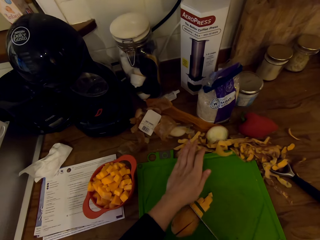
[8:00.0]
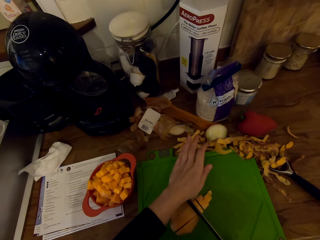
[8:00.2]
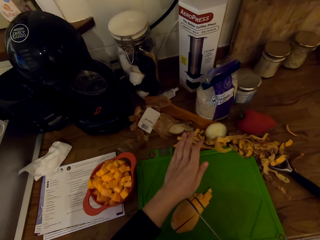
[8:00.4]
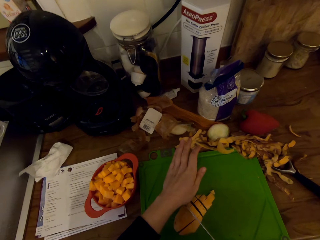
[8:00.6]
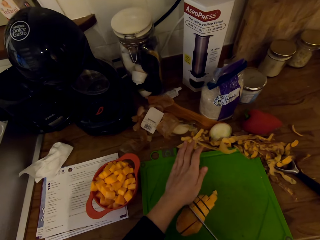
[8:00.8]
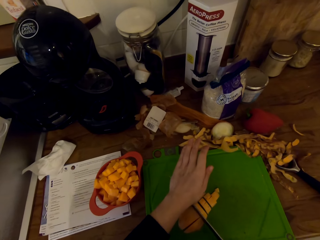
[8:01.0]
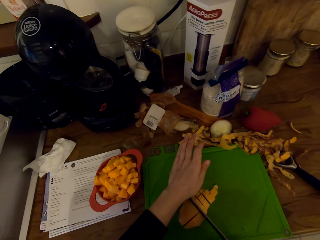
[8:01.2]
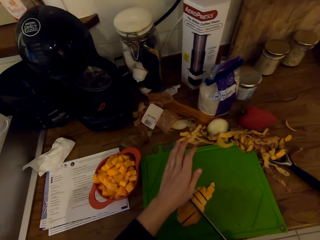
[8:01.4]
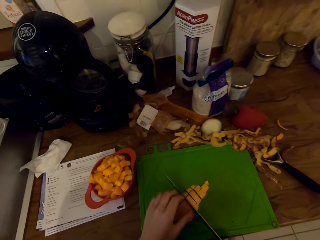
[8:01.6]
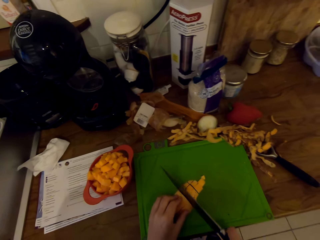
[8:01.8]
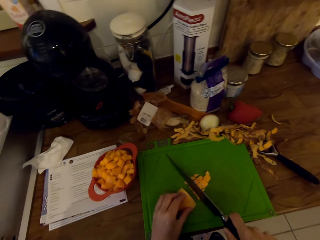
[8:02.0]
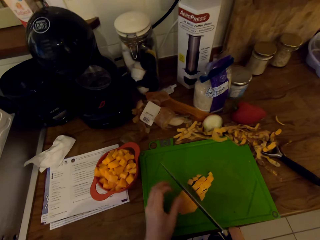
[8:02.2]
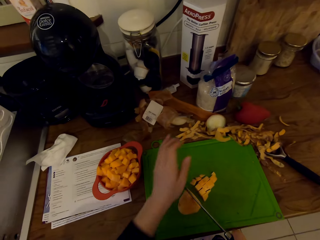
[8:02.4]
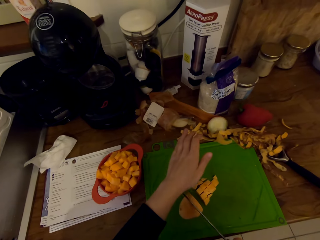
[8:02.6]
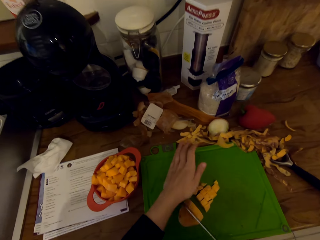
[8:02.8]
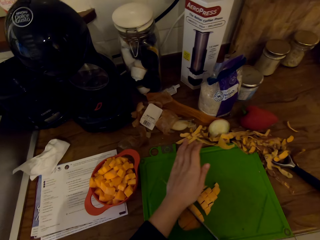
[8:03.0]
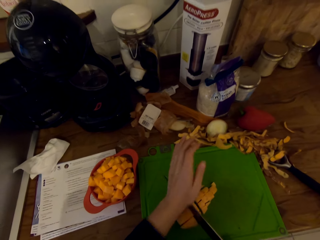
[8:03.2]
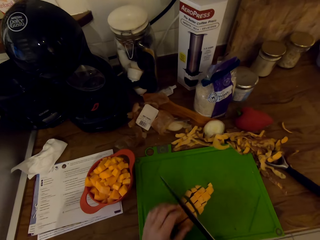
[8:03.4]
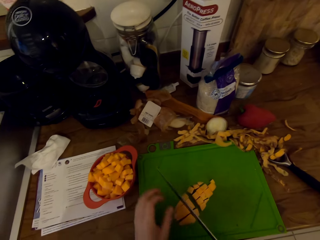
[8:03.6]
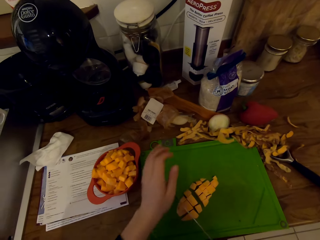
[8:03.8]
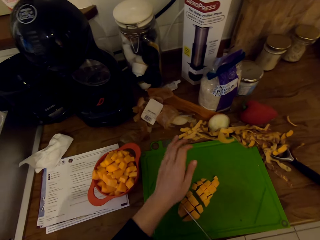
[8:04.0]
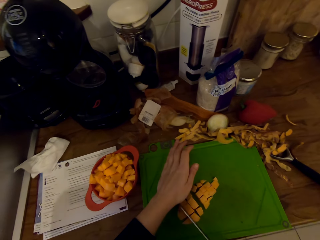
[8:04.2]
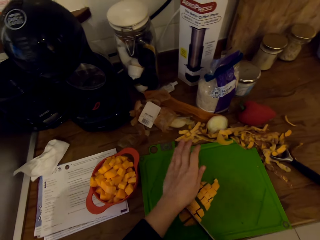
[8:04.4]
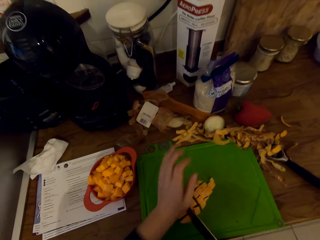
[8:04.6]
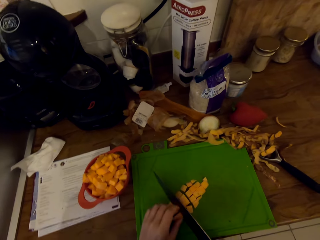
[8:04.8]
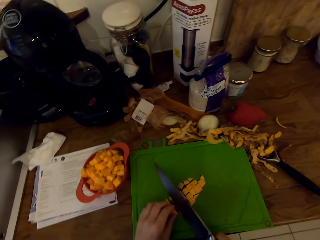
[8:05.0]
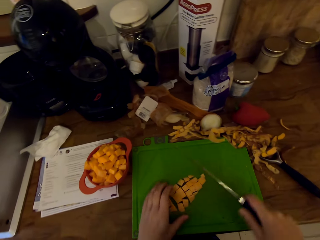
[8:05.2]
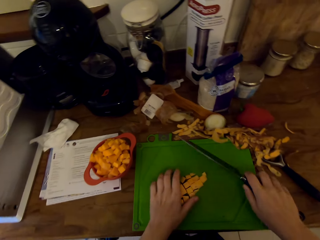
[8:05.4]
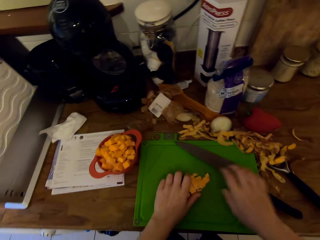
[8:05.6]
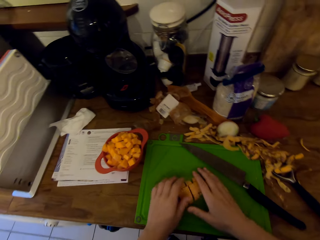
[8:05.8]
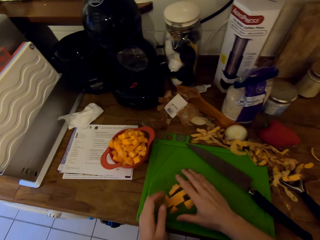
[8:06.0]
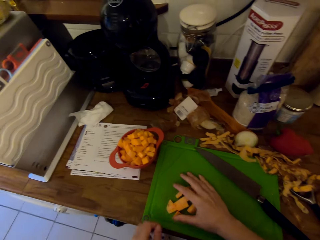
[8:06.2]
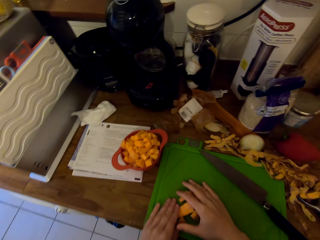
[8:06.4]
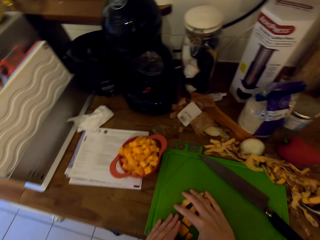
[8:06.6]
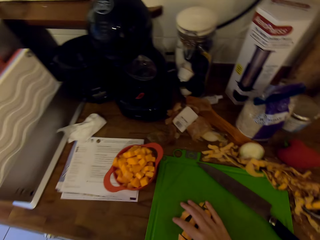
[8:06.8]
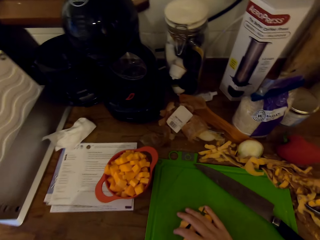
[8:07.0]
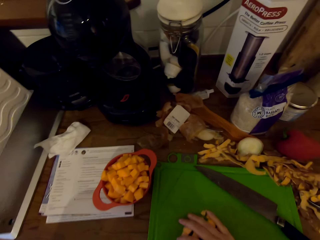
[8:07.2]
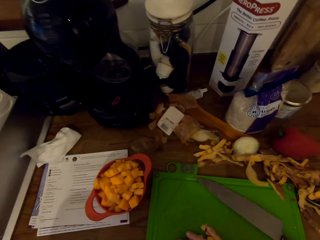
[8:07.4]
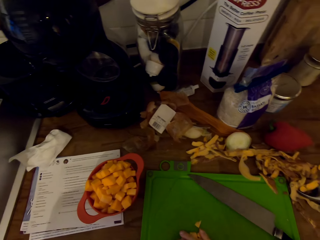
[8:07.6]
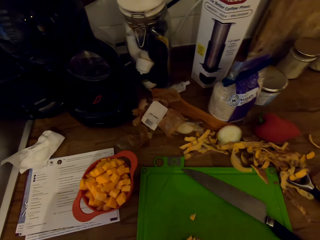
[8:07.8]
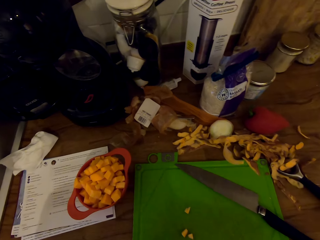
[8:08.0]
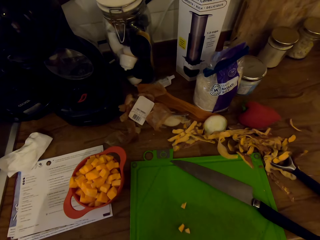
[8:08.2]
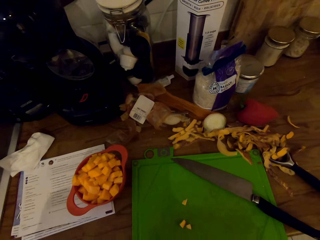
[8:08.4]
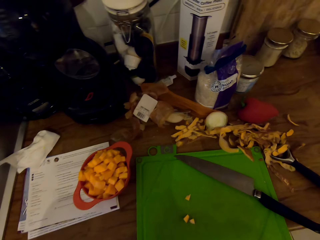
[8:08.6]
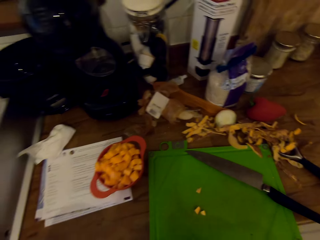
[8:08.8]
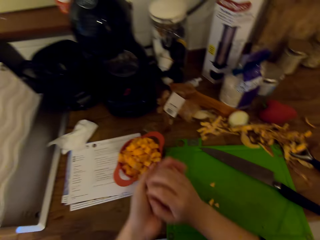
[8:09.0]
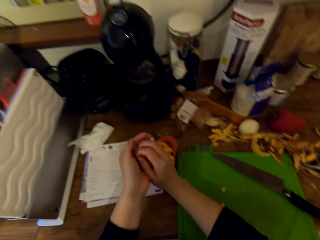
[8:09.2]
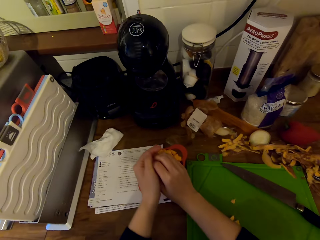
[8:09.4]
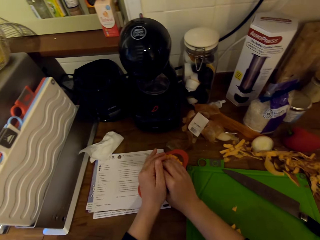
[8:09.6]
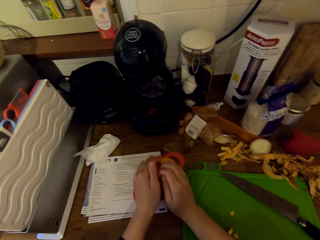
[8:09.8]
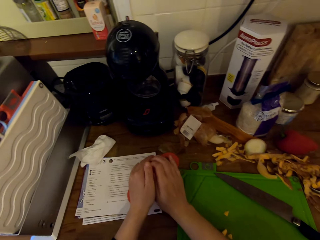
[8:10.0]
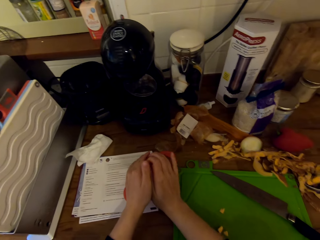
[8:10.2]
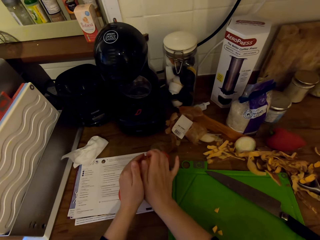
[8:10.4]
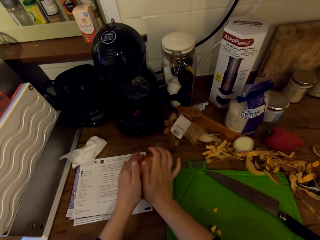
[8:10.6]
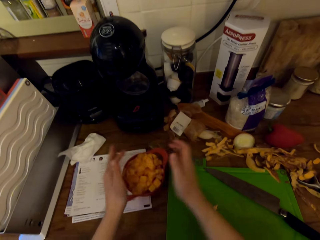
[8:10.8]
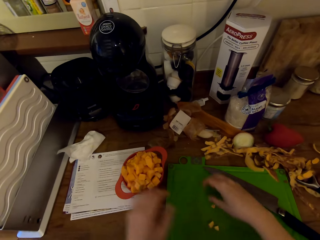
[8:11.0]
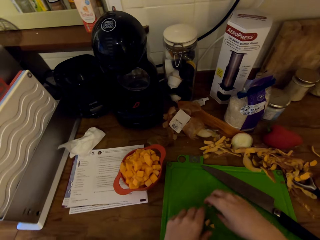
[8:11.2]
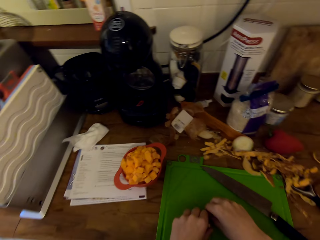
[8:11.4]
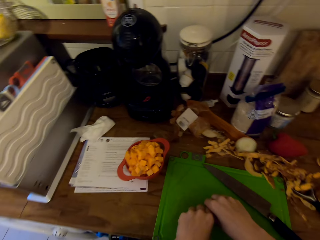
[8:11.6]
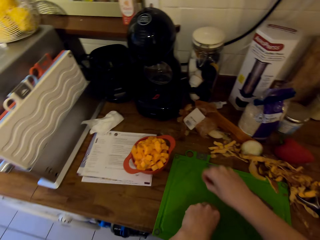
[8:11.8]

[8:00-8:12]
The camera wearer places the knife on the chopping board. They pick up sweet potato from the chopping board. They move the pieces to the measuring cup. They place the sweet potato in the bowl.

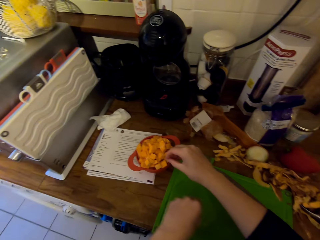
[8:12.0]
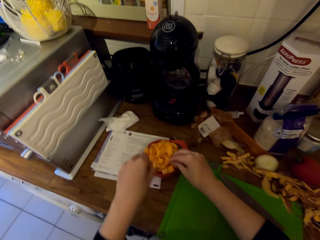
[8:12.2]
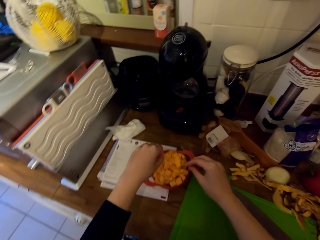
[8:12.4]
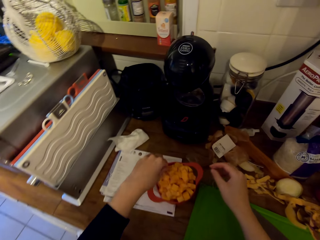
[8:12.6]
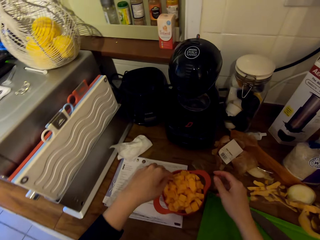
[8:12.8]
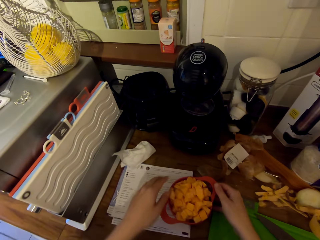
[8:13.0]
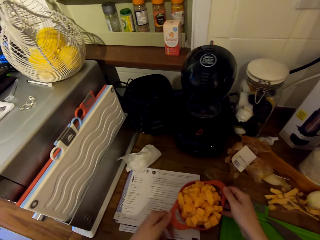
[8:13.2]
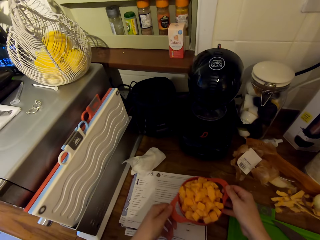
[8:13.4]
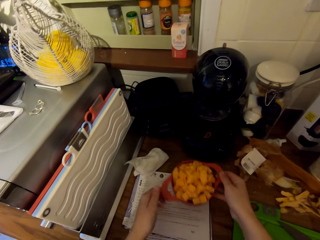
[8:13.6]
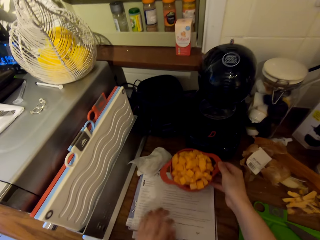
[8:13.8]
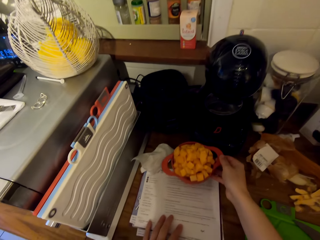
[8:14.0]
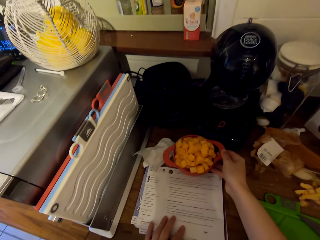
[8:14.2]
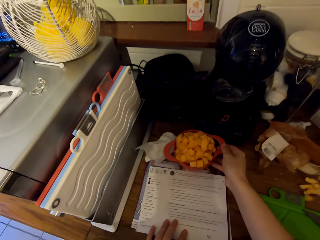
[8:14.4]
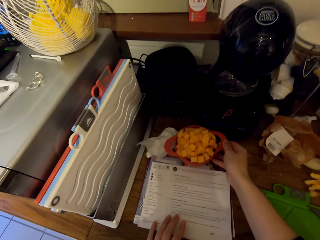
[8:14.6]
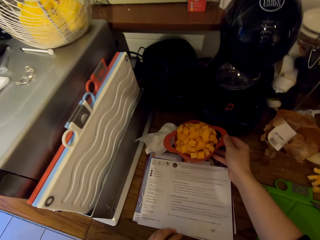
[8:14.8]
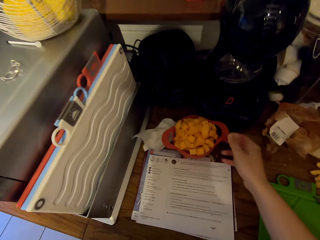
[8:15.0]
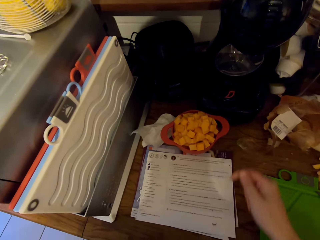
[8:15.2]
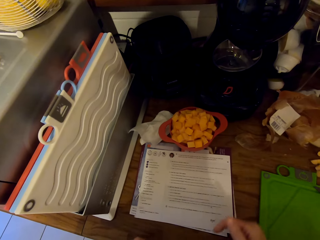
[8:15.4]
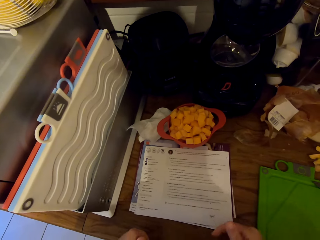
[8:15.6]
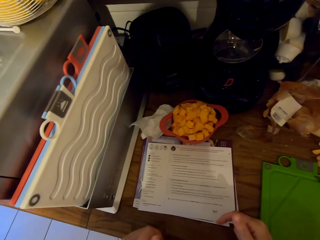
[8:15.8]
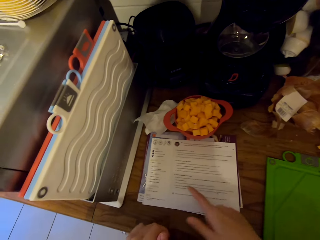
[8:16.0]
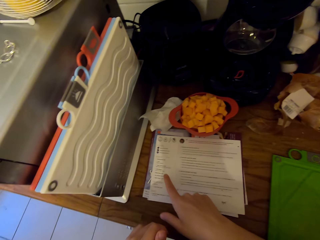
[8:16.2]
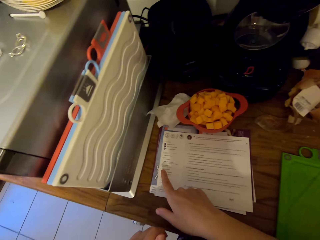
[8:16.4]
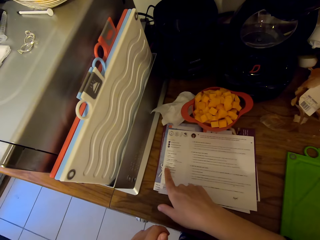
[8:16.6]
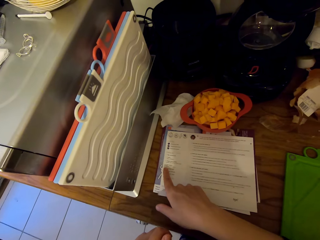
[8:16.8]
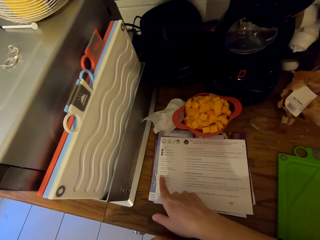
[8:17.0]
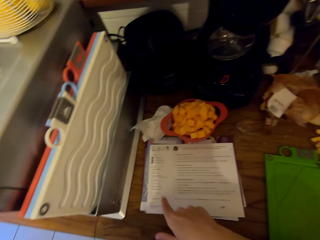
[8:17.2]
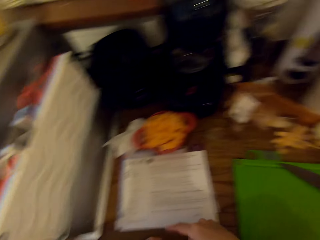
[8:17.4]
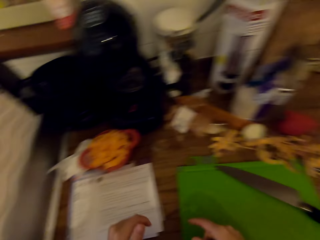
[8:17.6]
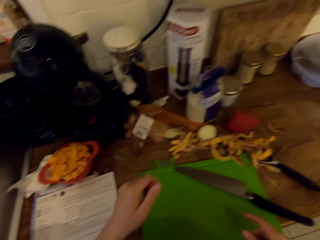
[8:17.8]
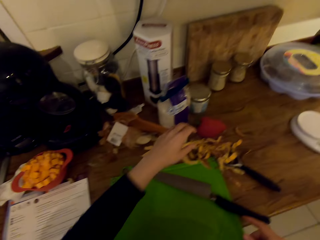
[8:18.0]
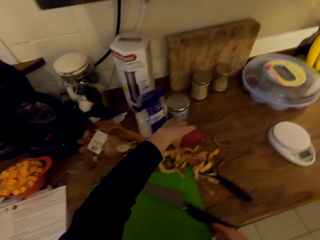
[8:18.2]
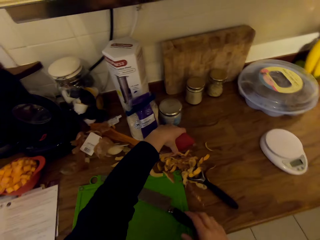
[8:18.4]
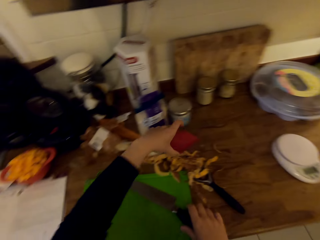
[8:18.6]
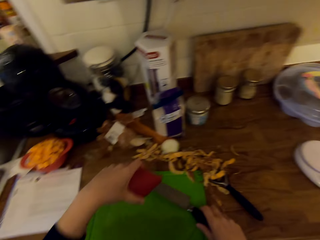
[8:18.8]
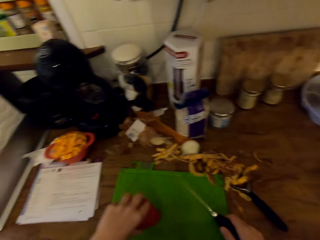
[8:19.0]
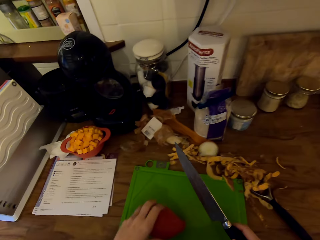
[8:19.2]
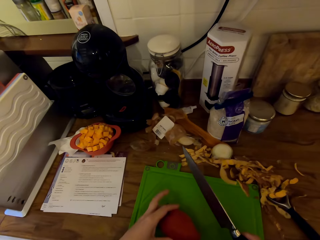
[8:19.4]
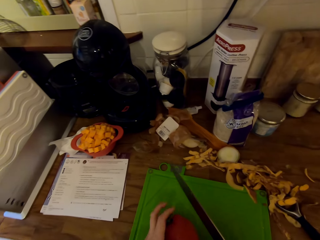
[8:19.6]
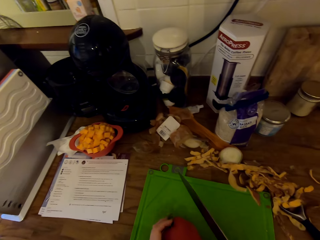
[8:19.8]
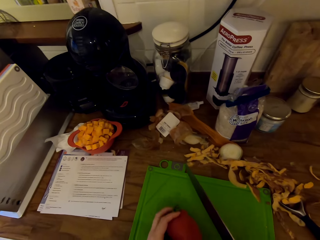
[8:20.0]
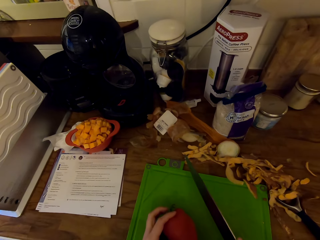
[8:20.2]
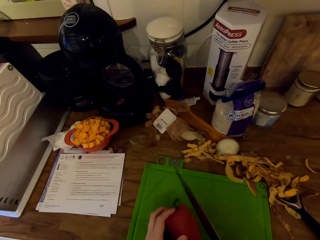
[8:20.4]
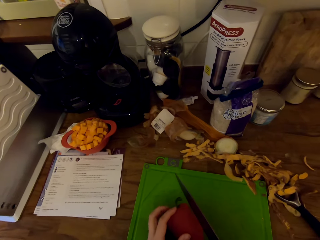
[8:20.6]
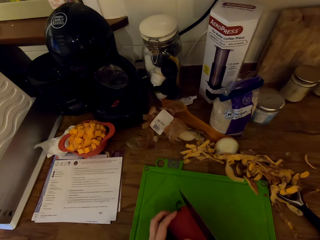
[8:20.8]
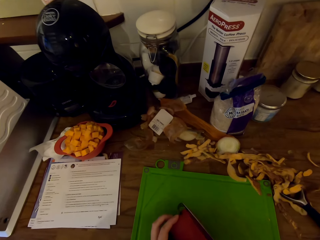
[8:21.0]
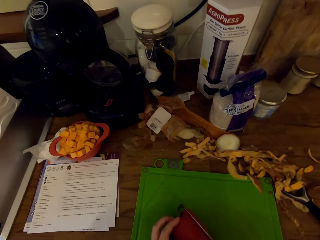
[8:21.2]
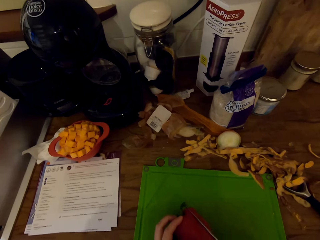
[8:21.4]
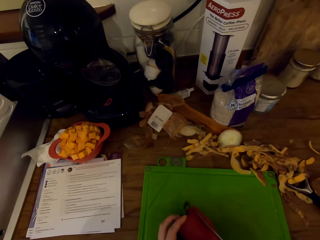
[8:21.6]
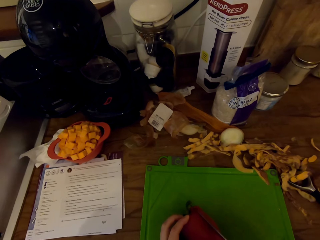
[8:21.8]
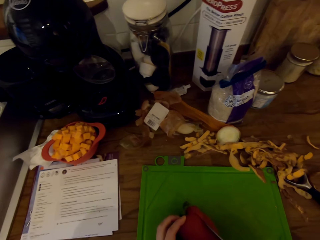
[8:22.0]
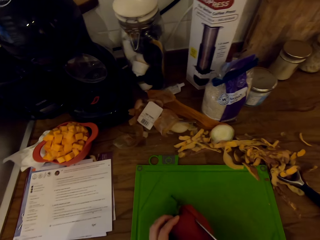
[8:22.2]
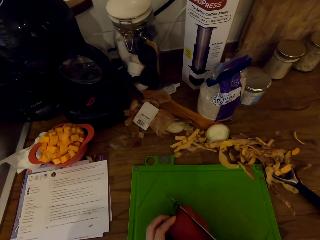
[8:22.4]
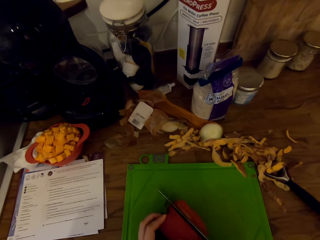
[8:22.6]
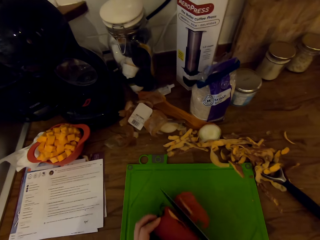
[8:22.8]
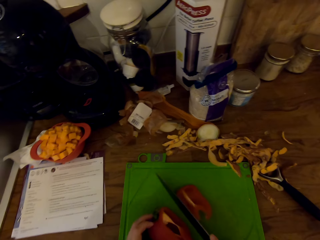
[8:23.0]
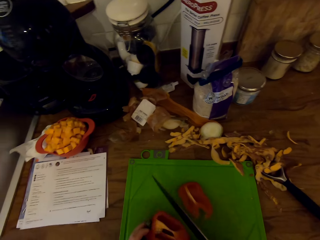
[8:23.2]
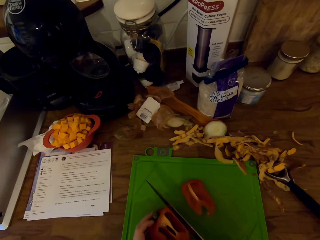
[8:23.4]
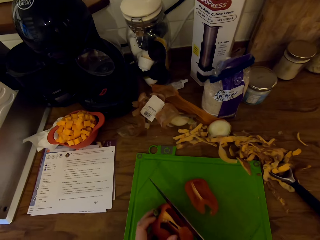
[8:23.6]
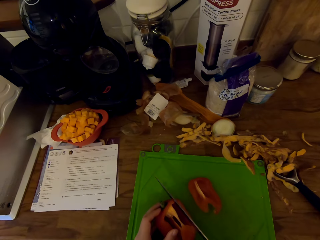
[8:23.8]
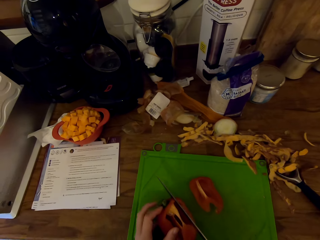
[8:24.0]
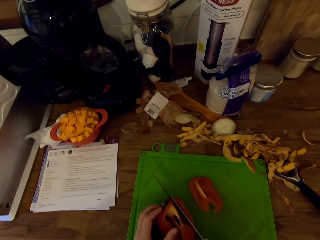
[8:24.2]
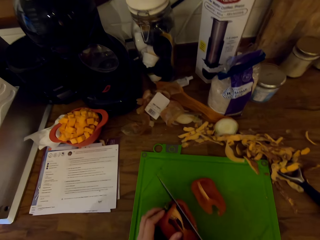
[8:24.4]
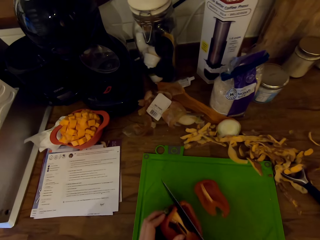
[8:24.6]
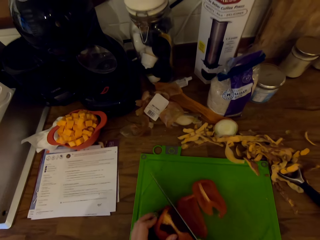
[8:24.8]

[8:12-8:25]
The camera wearer moves the measuring cup or bowl towards the tissue. She pulls the sheet of paper on the counter towards her. She places the bowl of sweet potato on the counter. She reads the sheet of paper. She turns around the kitchen. She picks up the bell pepper or white paper from the counter. She picks up the knife from the chopping board. She holds the white paper on the chopping board. She cuts the bell pepper with the knife.
